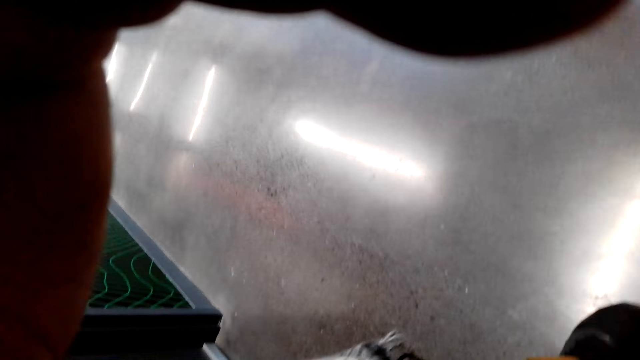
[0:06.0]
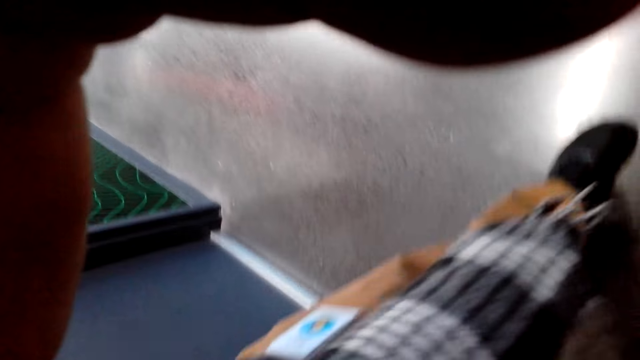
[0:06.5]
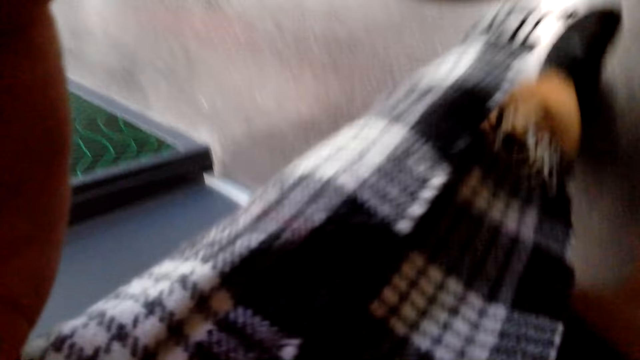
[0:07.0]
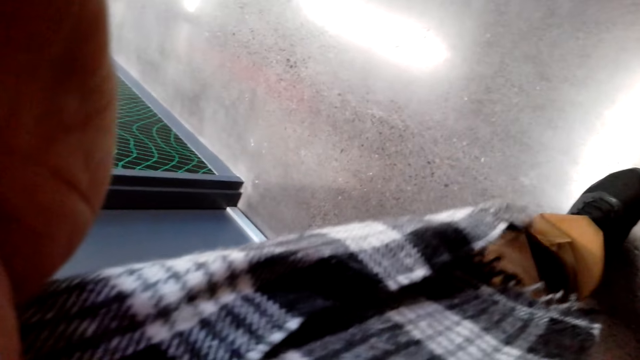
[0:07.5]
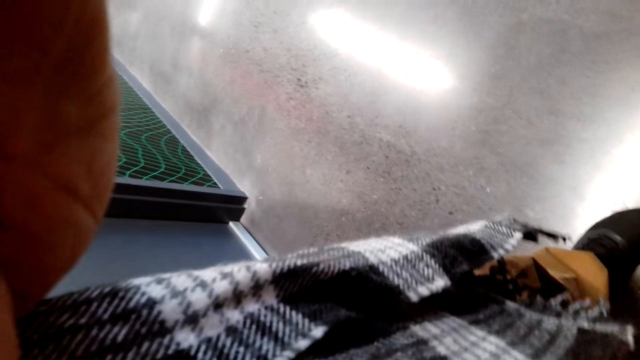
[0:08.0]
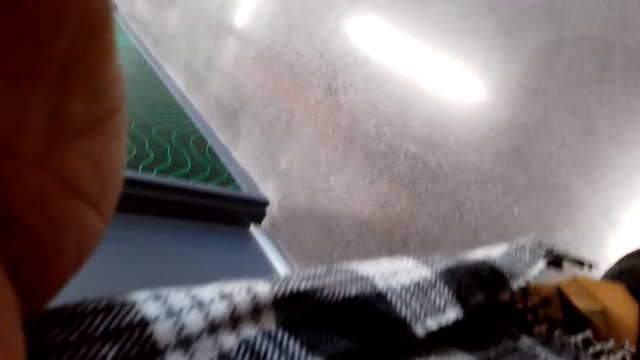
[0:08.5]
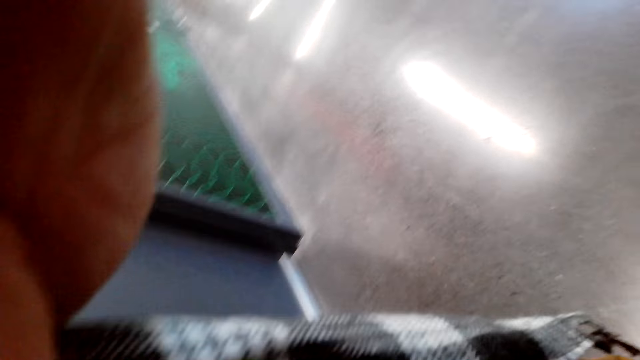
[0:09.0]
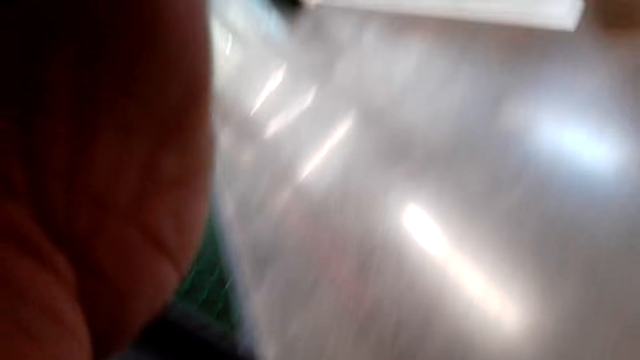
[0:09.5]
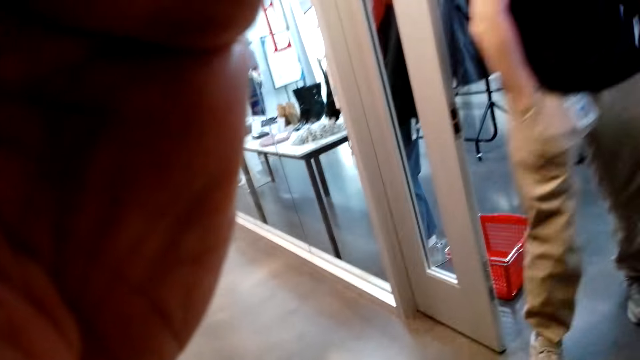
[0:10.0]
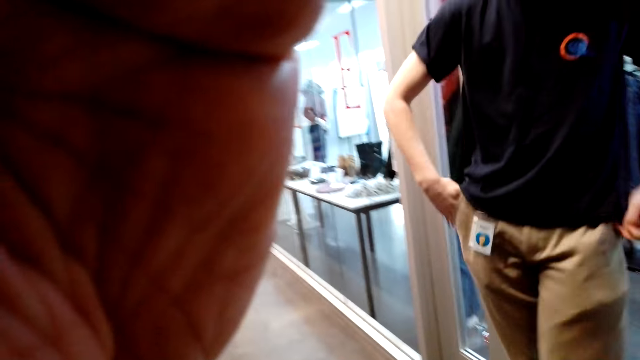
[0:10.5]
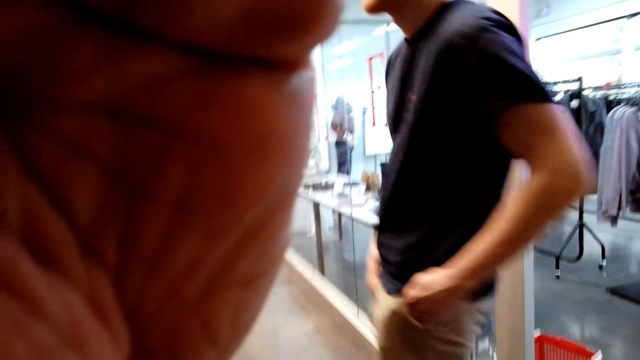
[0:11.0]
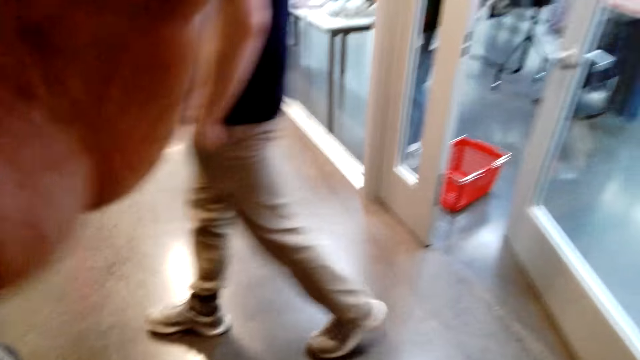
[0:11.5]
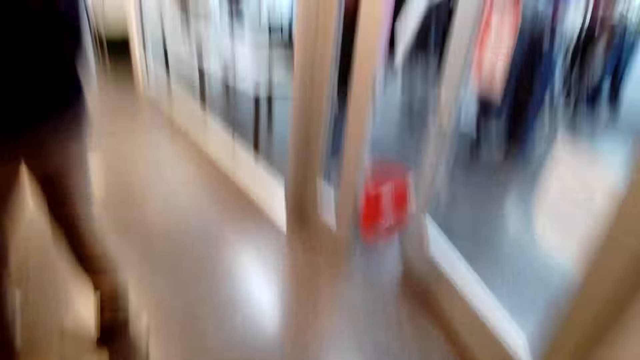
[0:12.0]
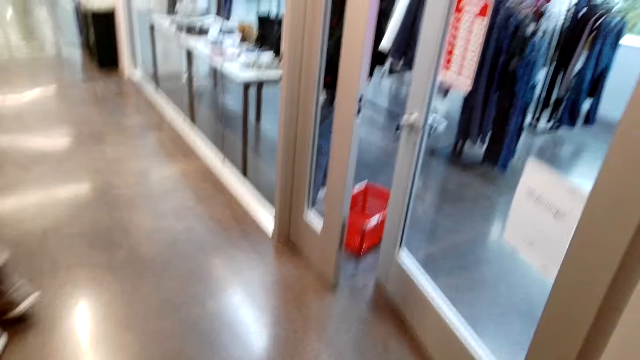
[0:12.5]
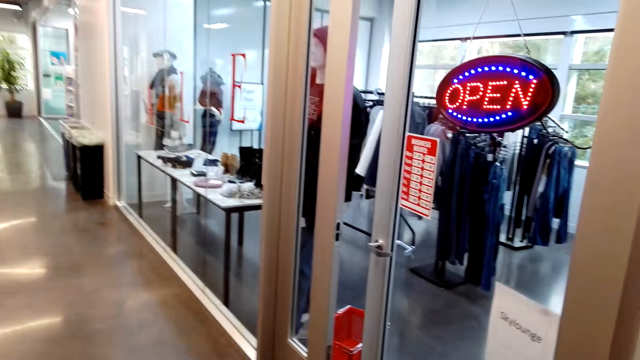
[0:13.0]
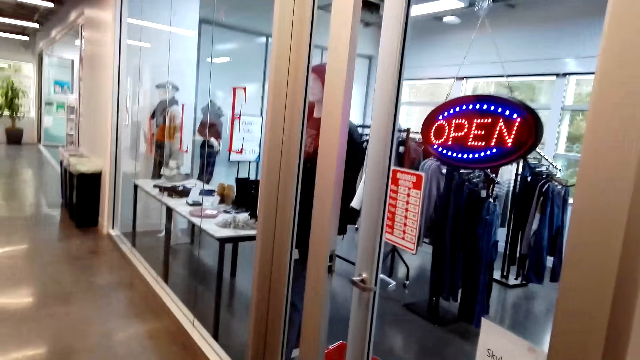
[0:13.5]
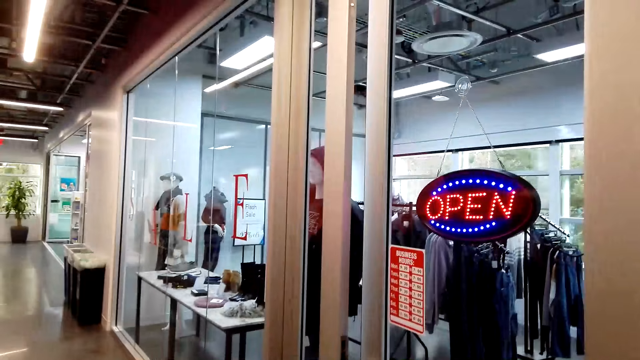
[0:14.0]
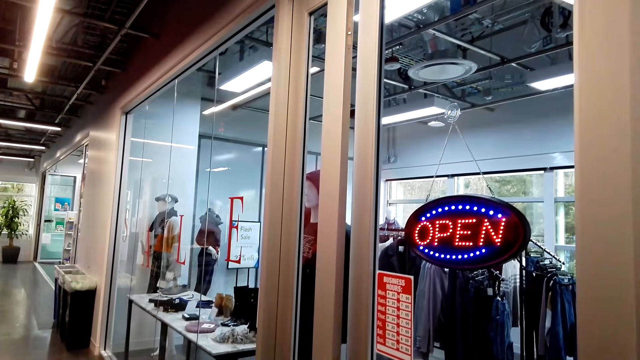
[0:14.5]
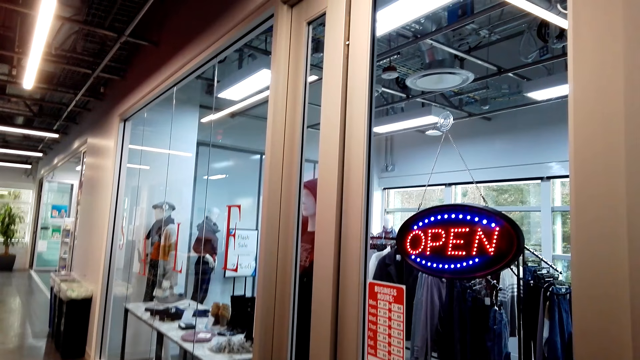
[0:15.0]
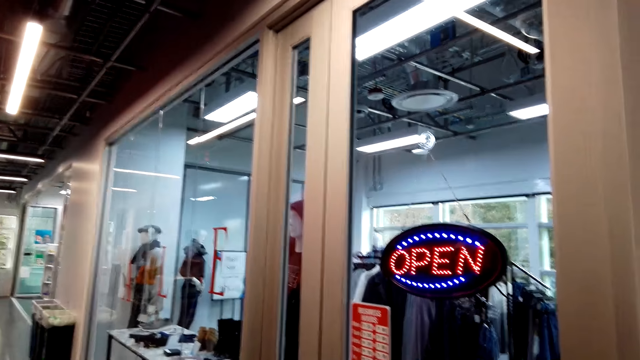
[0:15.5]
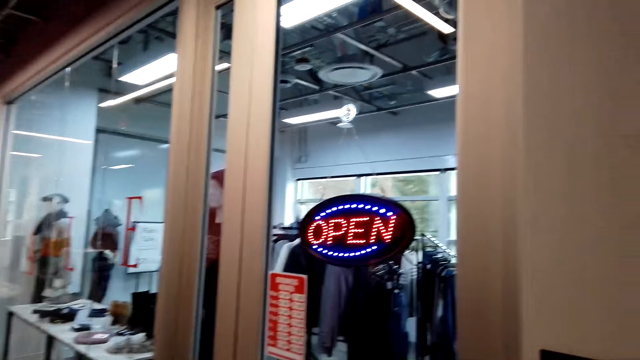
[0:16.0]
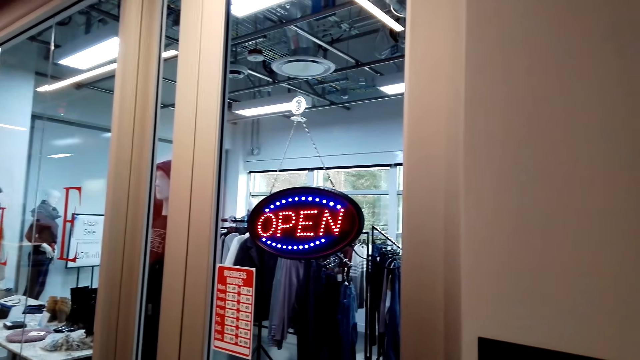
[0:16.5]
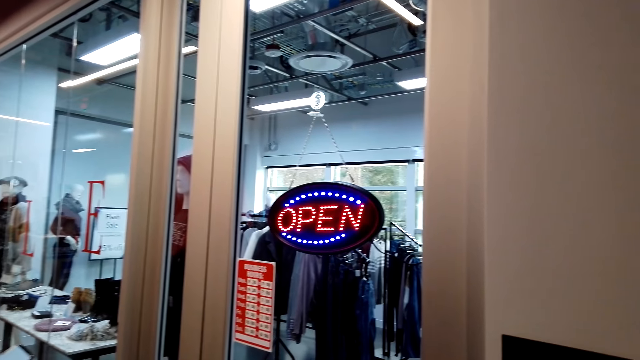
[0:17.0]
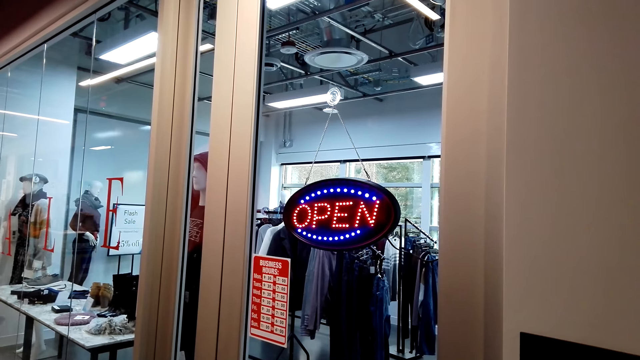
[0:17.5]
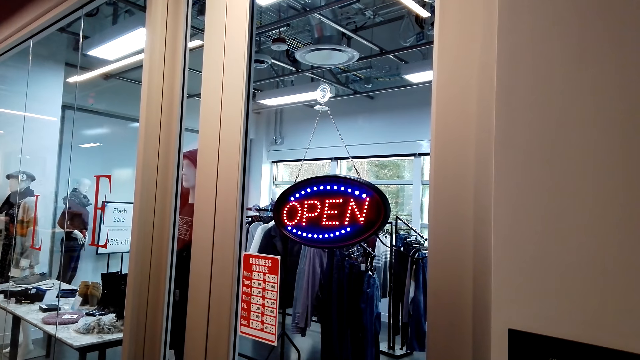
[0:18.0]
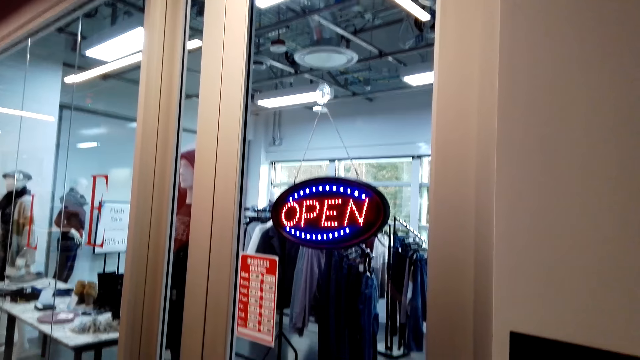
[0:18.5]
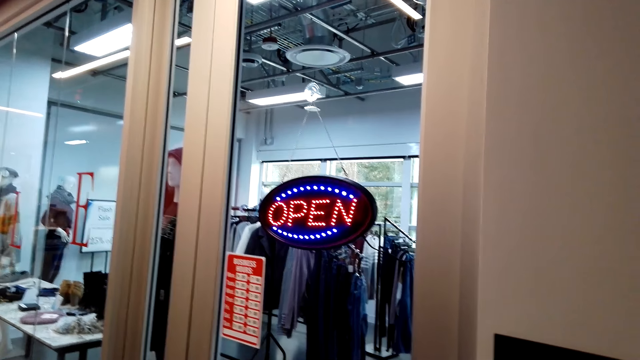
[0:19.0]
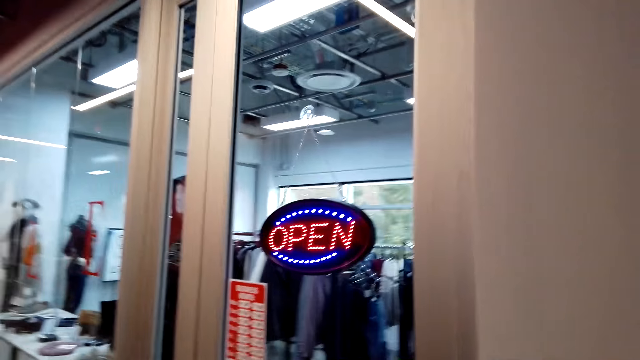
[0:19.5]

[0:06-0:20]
A man hands the camera wearer a camera. Another man closes a door. The camera wearer walks in the boutique. The other man puts a hand in the pocket. The camera wearer wears the camera.

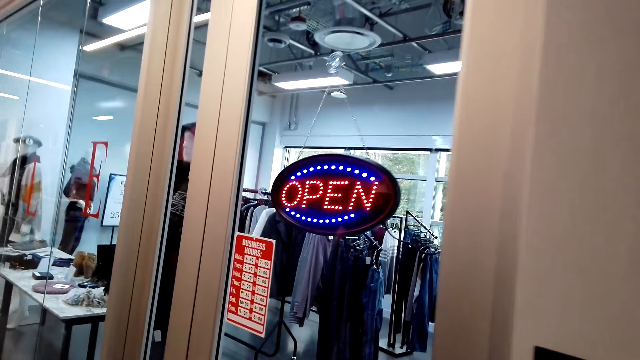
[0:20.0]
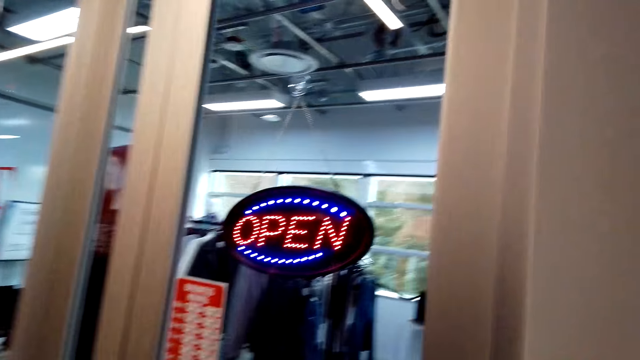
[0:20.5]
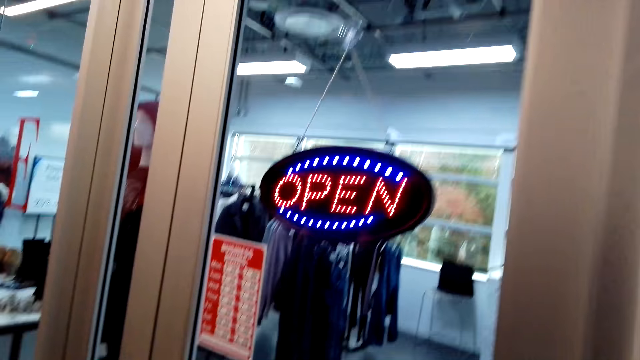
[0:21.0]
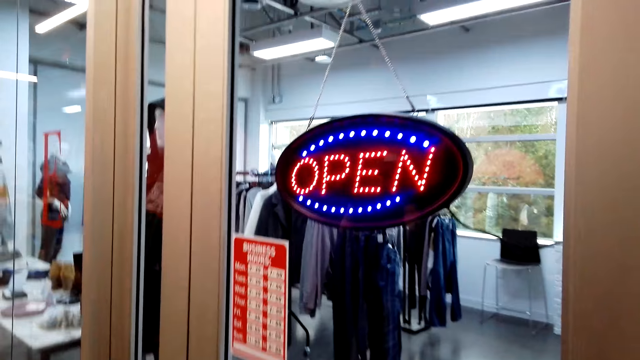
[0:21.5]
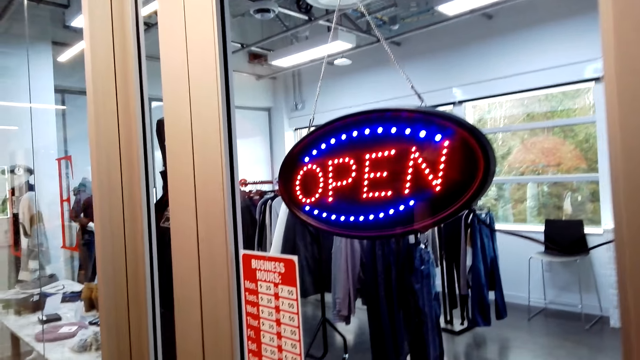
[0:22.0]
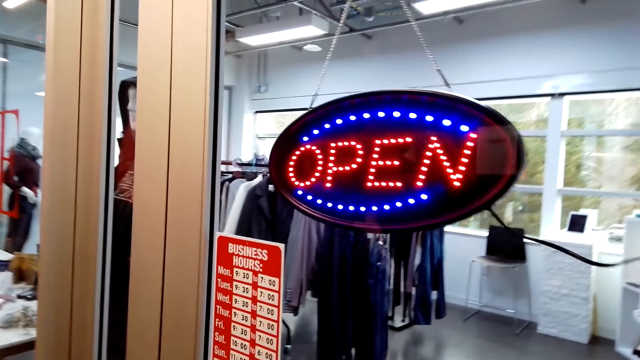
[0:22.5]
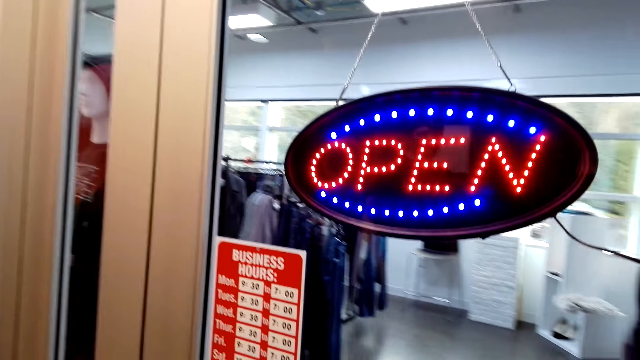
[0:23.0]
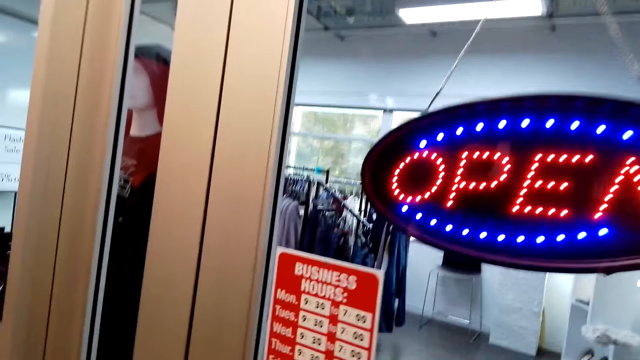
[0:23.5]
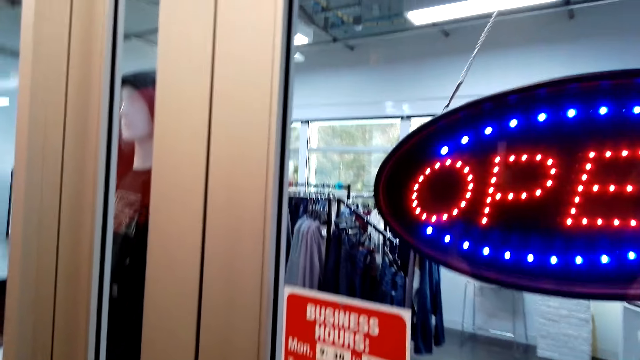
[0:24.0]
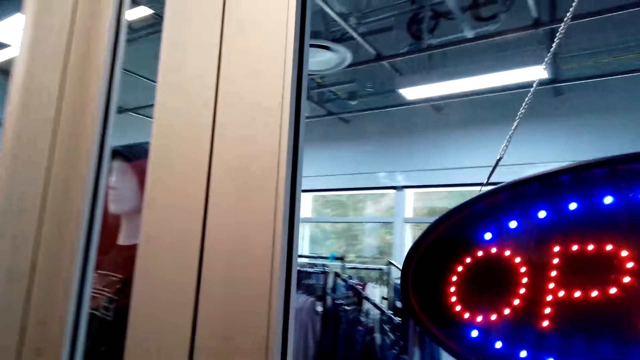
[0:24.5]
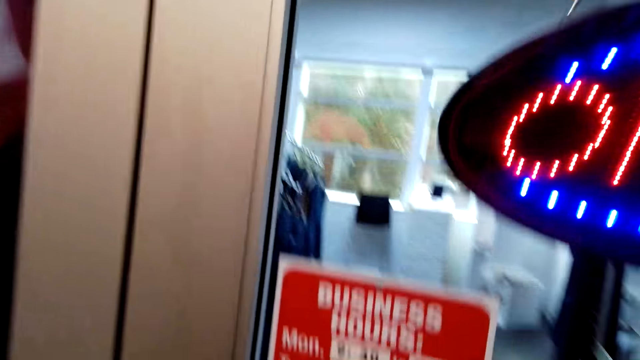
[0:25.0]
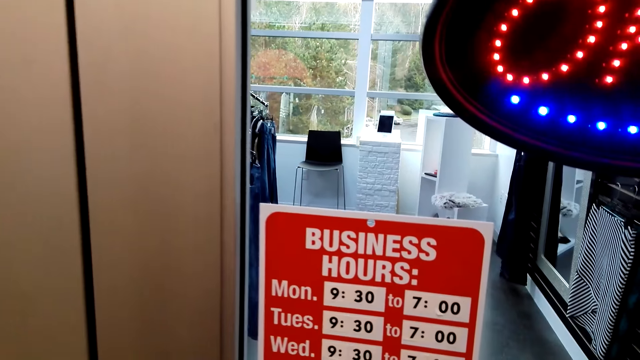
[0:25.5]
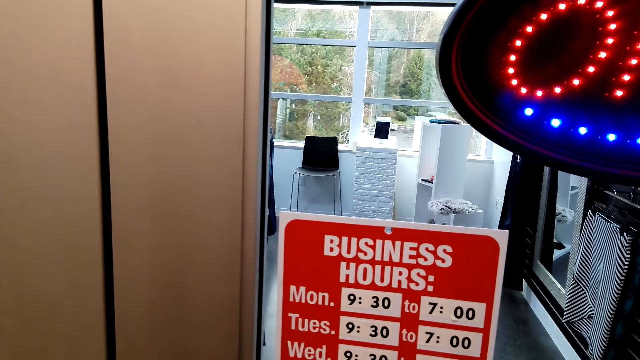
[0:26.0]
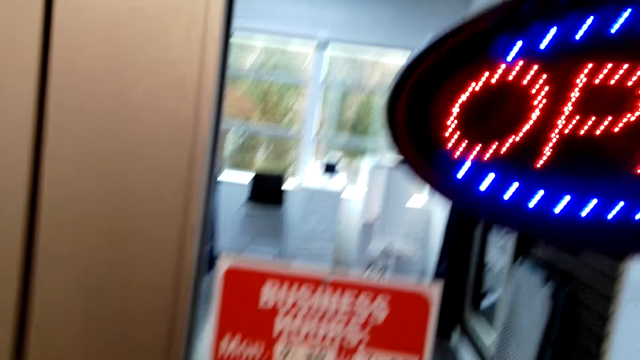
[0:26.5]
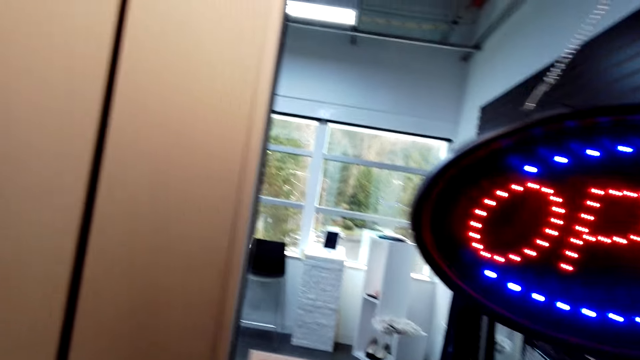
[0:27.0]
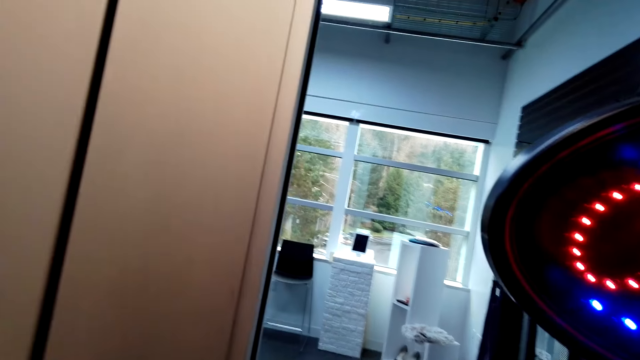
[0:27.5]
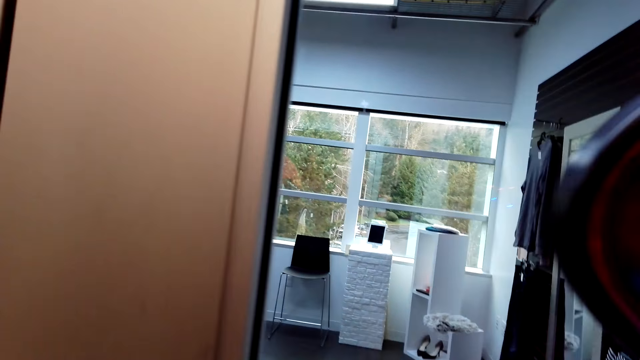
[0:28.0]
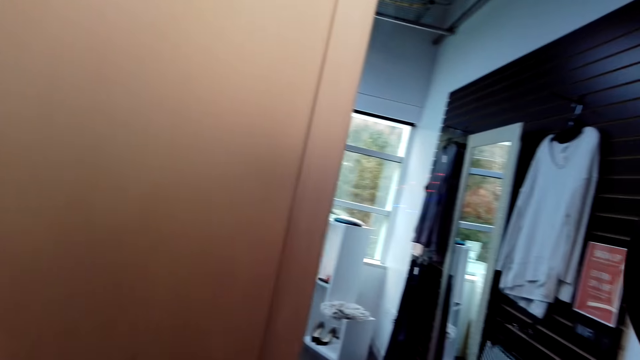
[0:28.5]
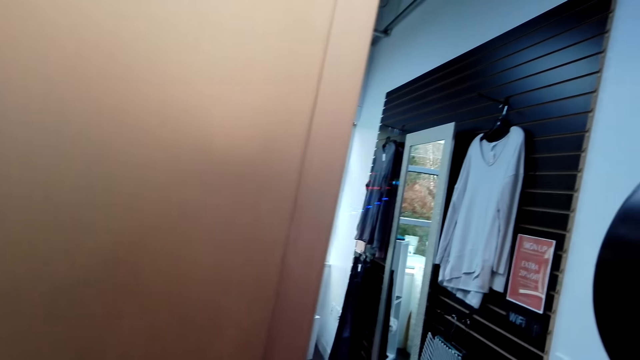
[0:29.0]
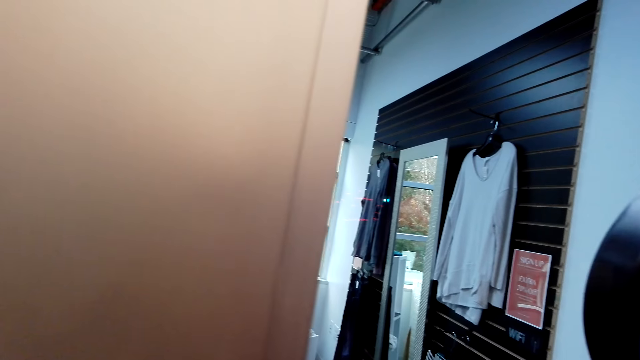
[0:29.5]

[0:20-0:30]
The camera wearer reads a poster.
